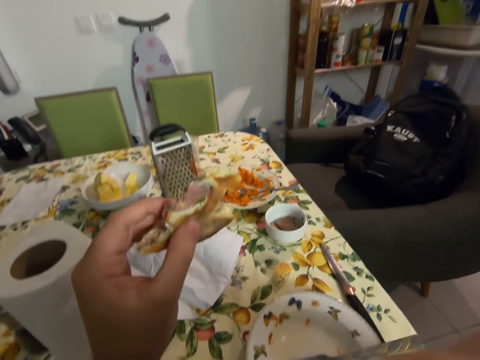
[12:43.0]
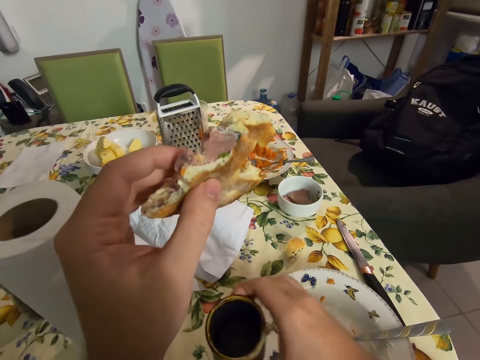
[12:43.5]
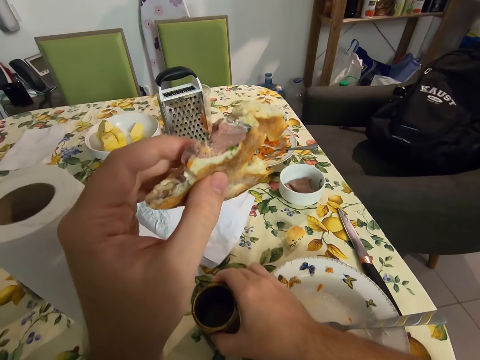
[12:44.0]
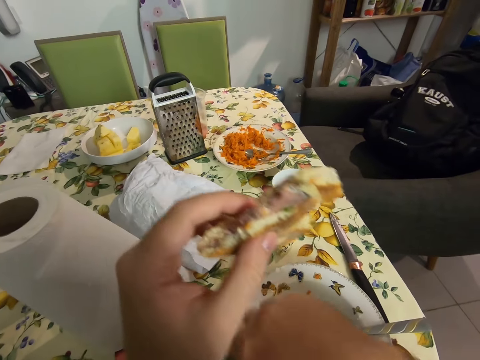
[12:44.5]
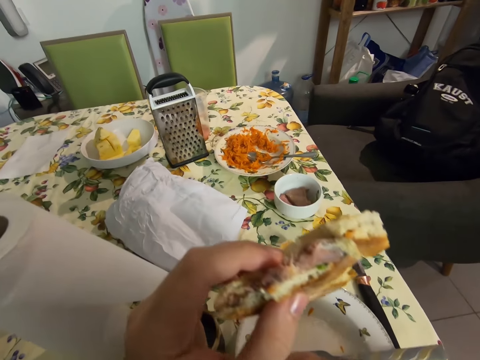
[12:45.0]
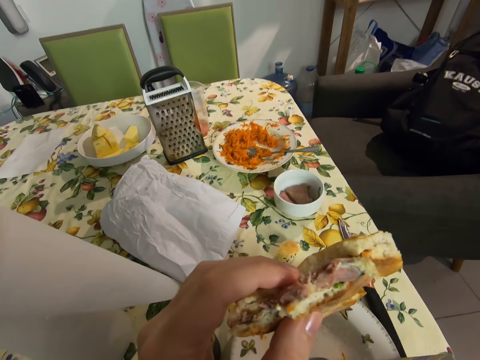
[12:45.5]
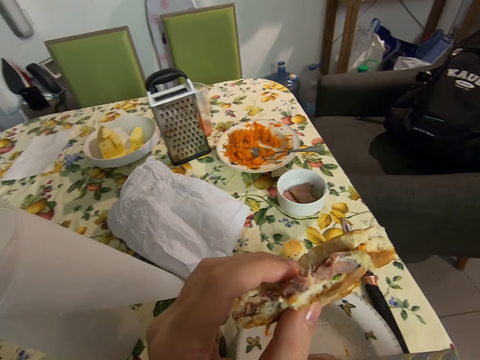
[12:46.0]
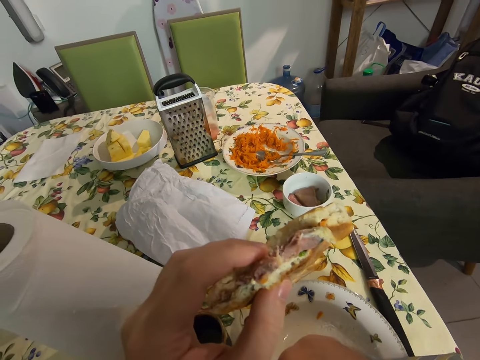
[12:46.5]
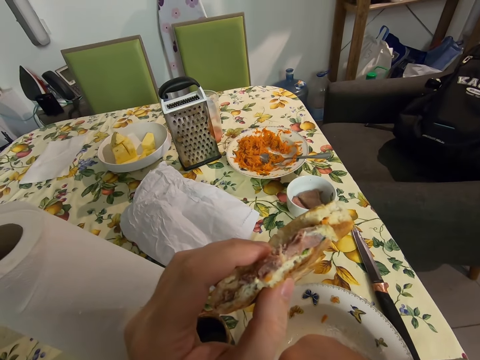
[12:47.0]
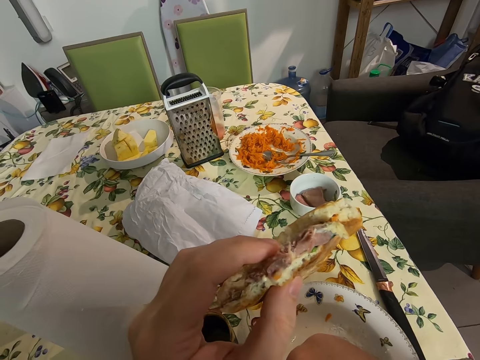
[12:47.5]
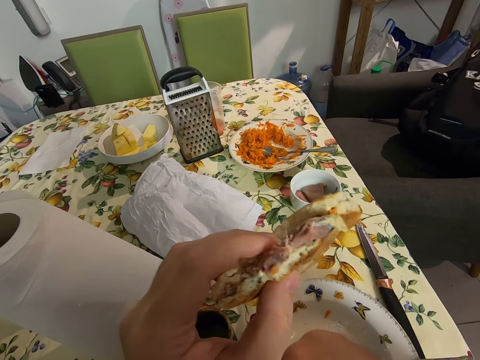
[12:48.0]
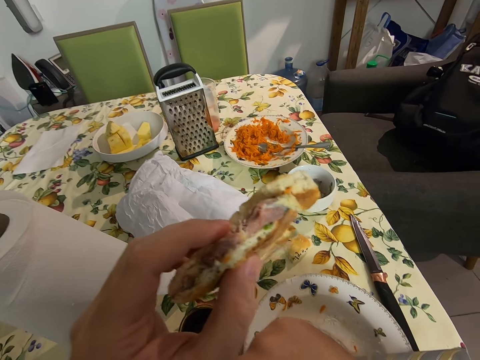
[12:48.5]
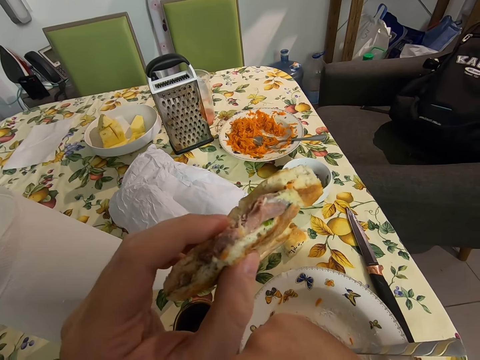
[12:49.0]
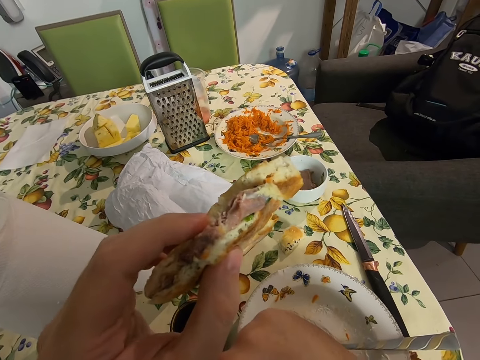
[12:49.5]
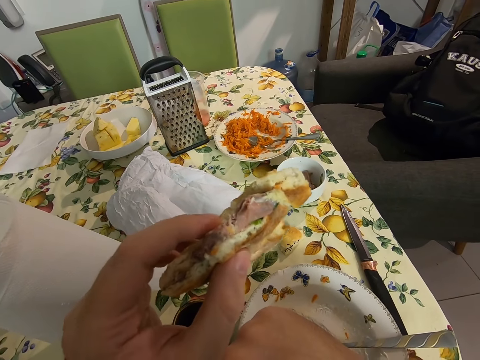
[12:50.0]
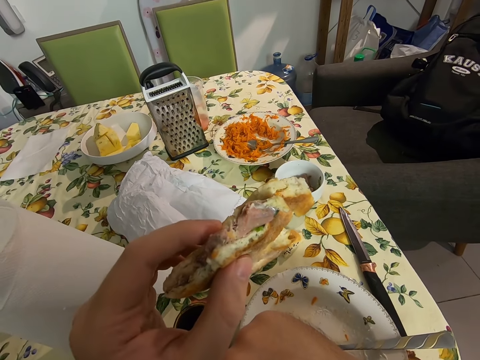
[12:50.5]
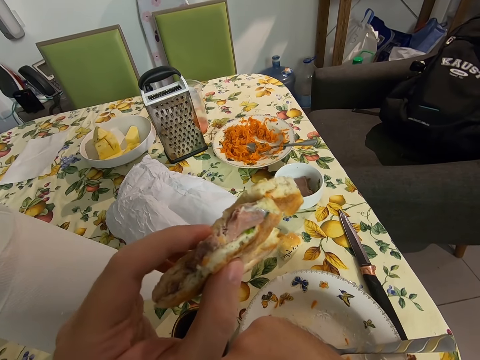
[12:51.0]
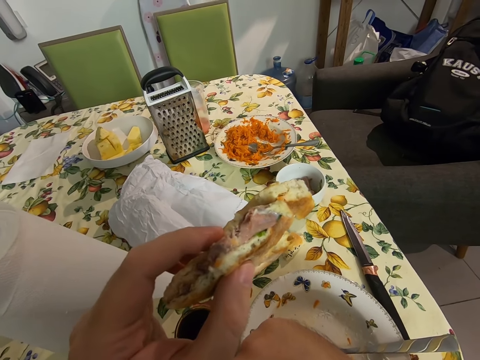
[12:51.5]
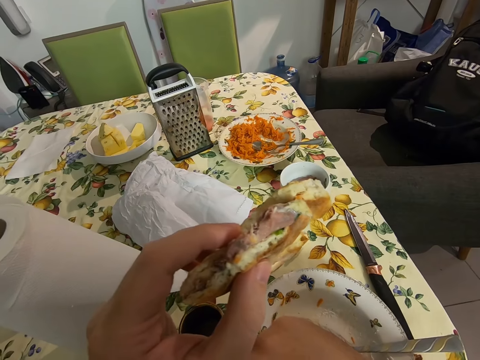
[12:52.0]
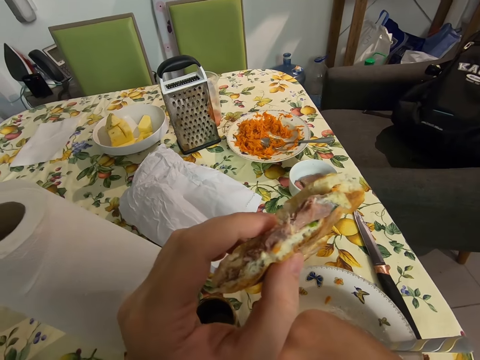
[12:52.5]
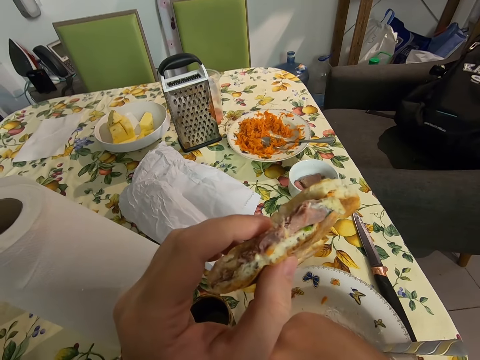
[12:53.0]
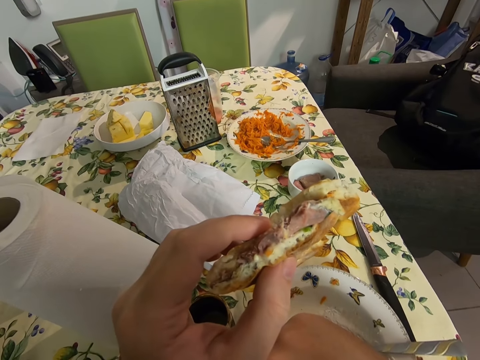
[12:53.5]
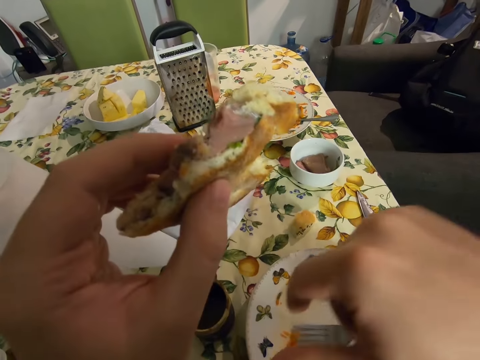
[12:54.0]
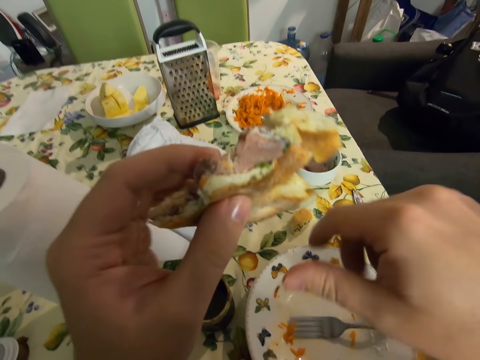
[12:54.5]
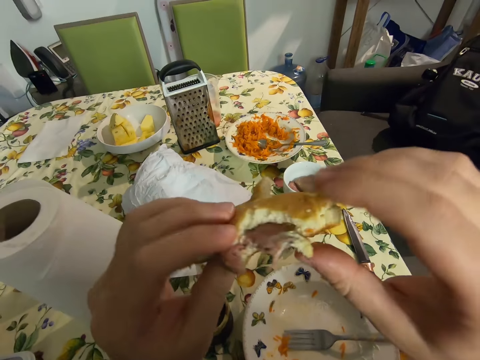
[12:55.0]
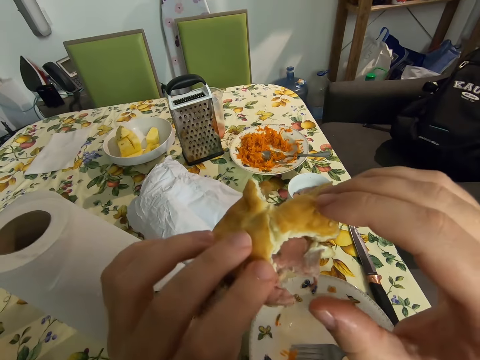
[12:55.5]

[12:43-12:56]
The camera wearer puts the cup of tea on the table with their right hand. They look at the cake.

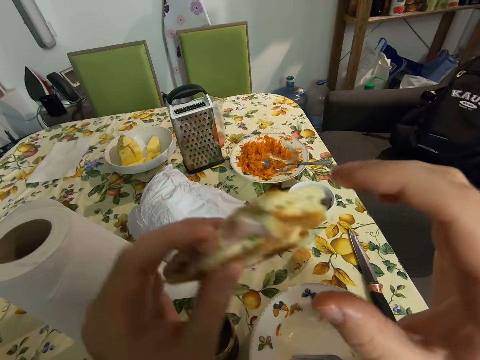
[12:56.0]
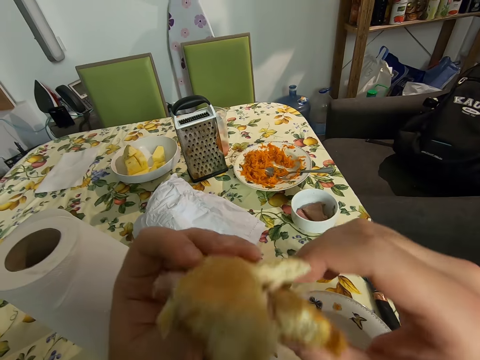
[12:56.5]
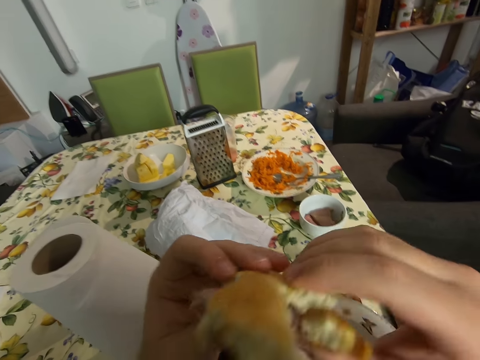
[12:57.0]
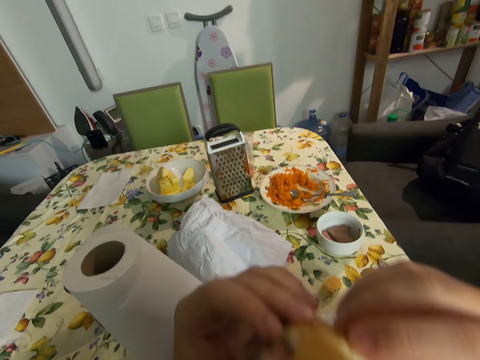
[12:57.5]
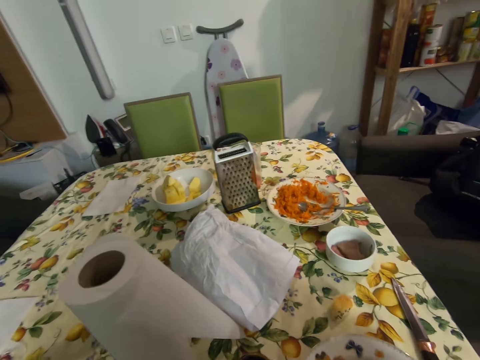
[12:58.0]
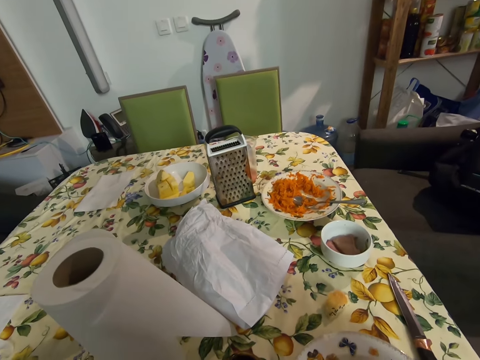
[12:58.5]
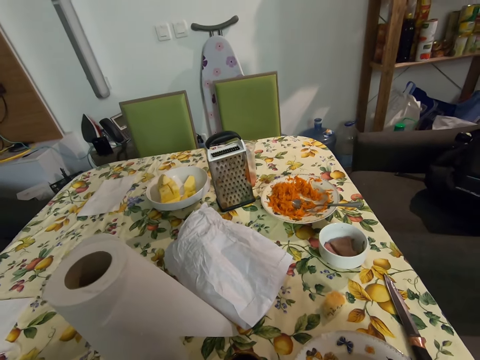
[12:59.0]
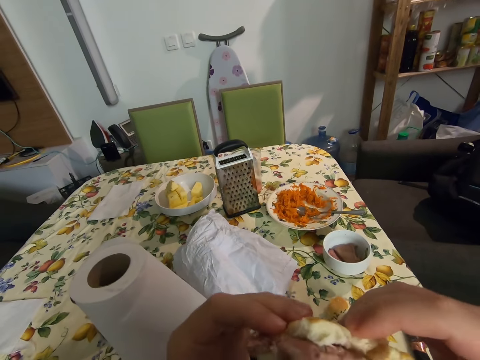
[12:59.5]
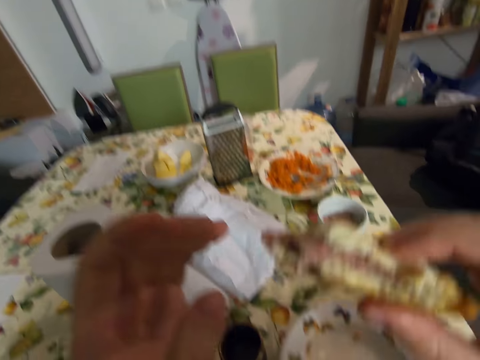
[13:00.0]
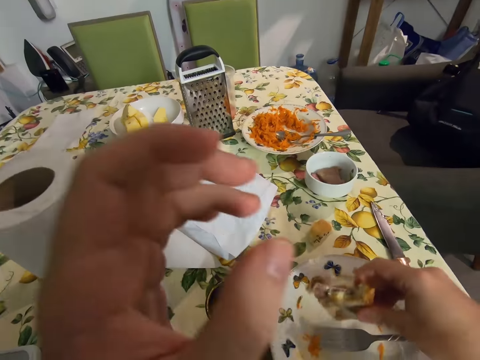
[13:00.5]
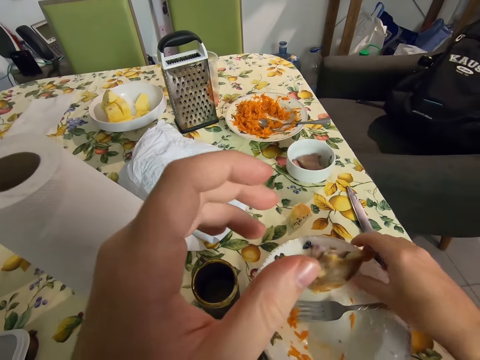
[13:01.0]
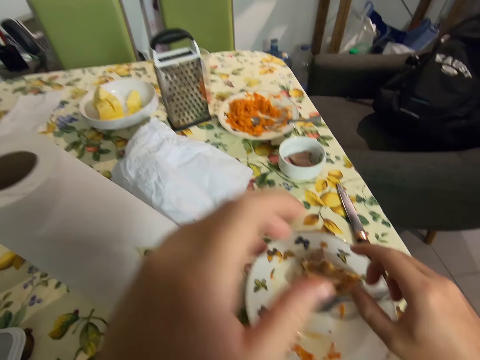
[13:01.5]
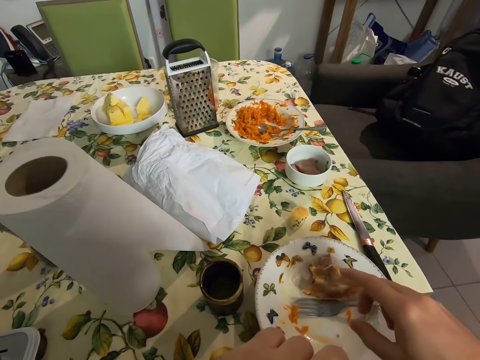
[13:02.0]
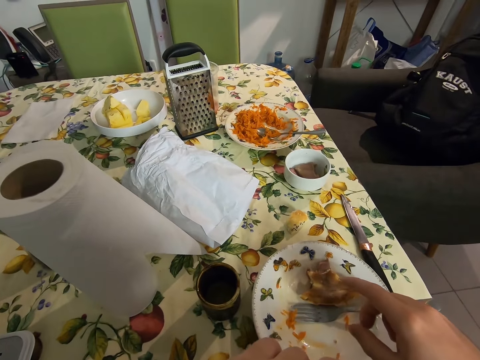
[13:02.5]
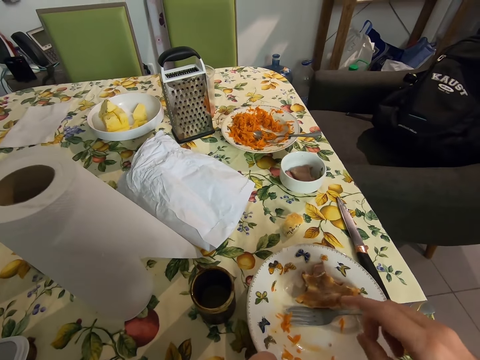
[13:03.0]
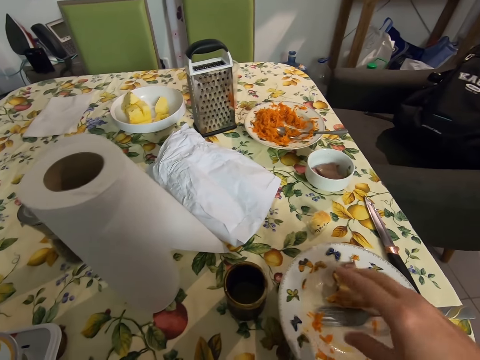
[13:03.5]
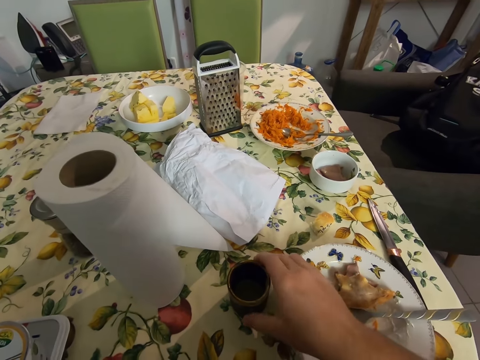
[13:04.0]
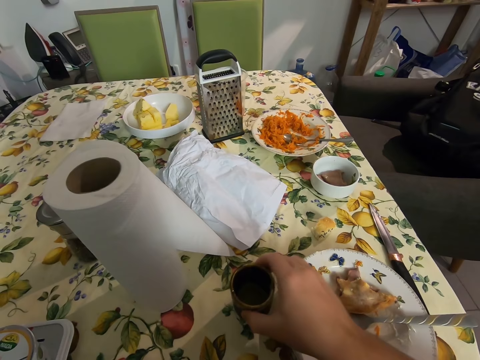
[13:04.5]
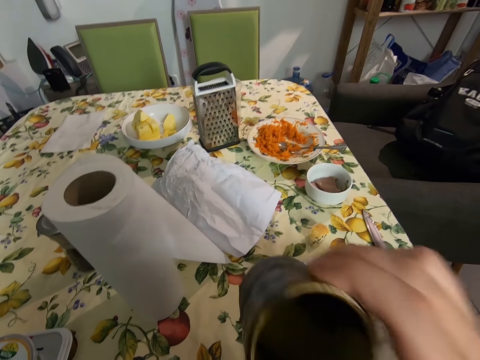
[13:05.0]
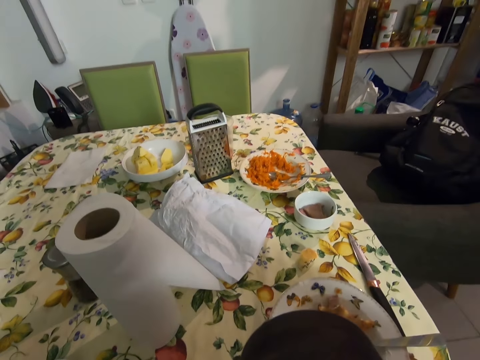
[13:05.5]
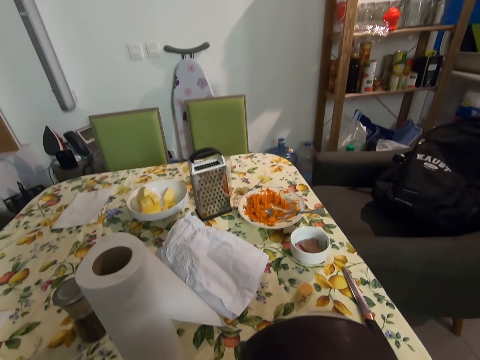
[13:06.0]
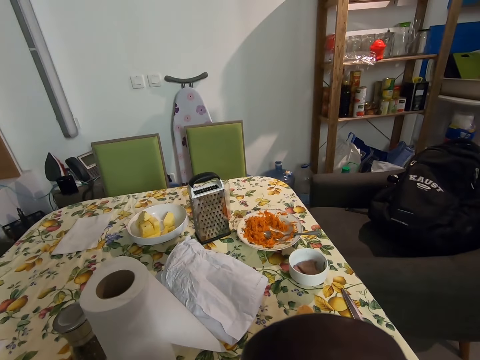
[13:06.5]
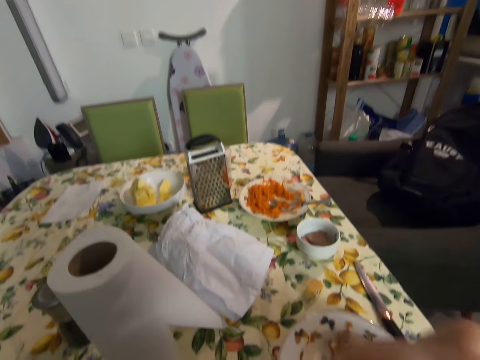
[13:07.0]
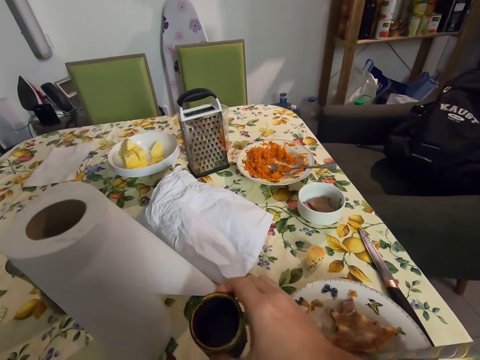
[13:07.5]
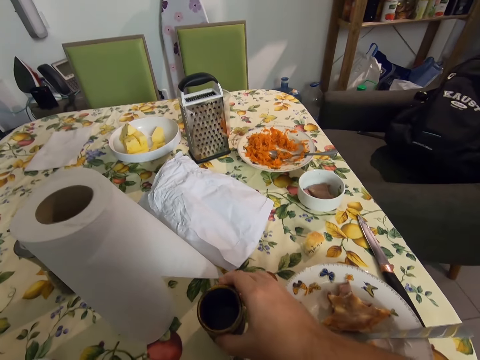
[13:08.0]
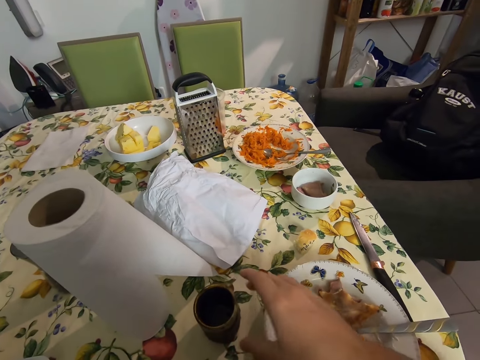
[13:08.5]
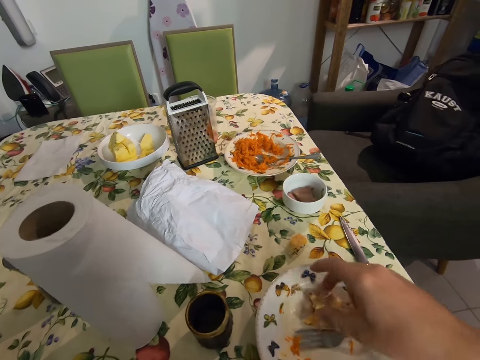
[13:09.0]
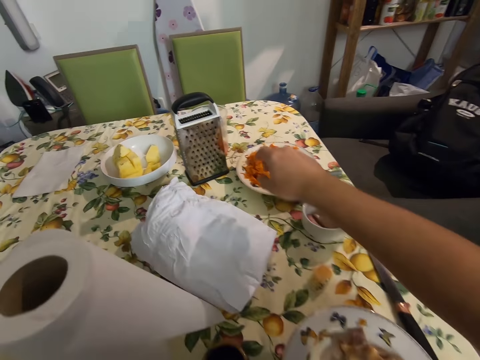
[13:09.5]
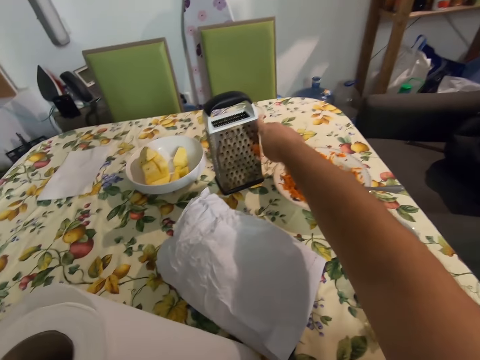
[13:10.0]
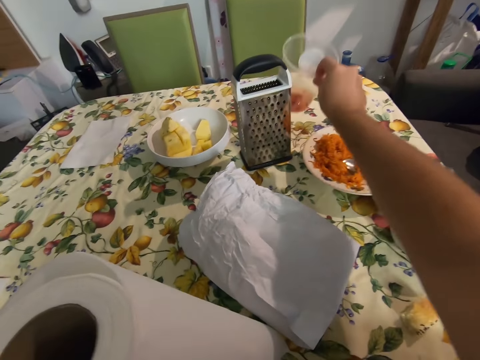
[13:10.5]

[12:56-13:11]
The camera wearer holds the cake with both hands. He bites the sandwich. He puts the cake on the plate with his right hand. He picks up the cup with his right hand. He drinks tea. He puts the cup of tea on the table with his right hand.
